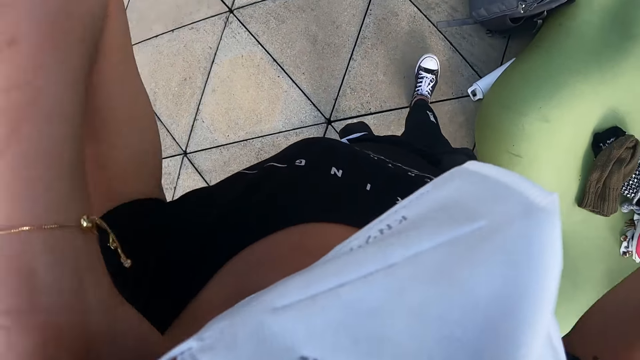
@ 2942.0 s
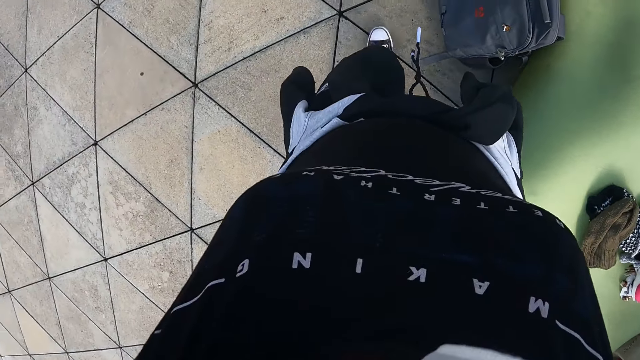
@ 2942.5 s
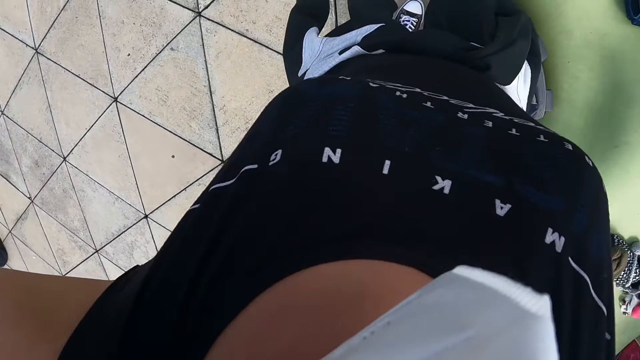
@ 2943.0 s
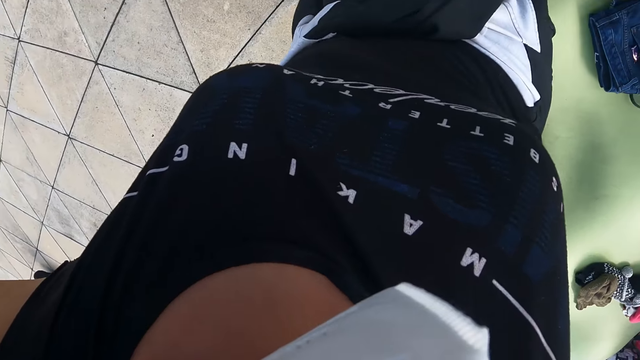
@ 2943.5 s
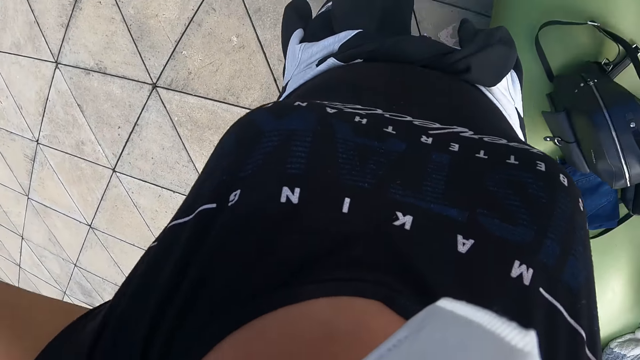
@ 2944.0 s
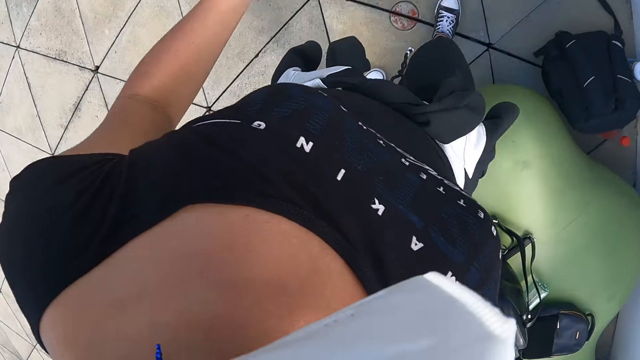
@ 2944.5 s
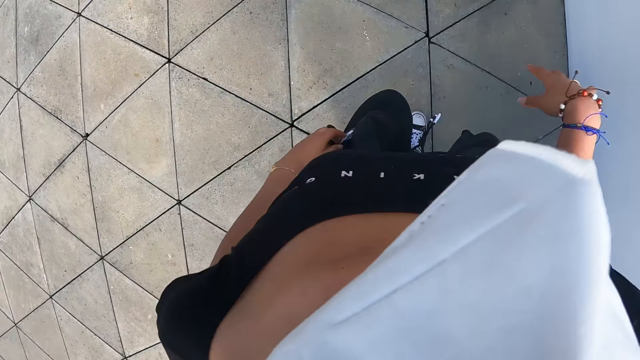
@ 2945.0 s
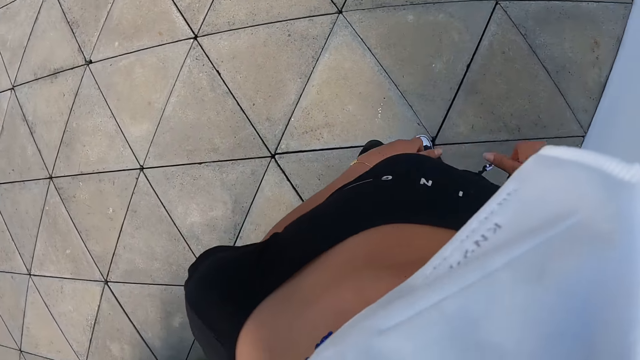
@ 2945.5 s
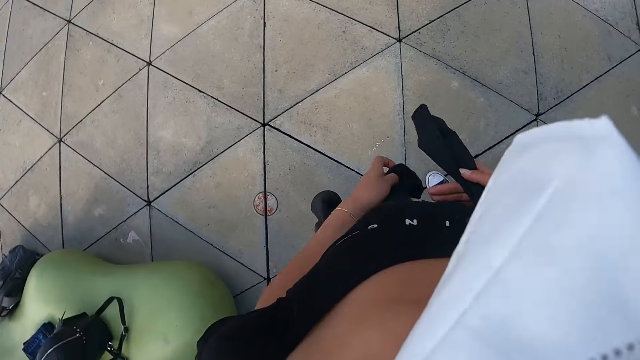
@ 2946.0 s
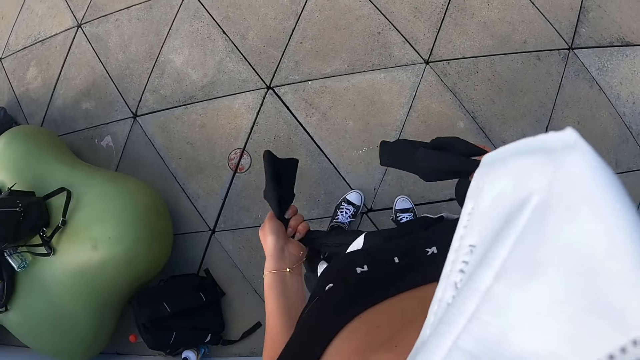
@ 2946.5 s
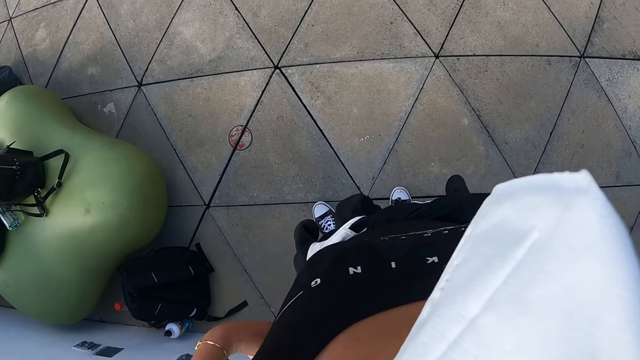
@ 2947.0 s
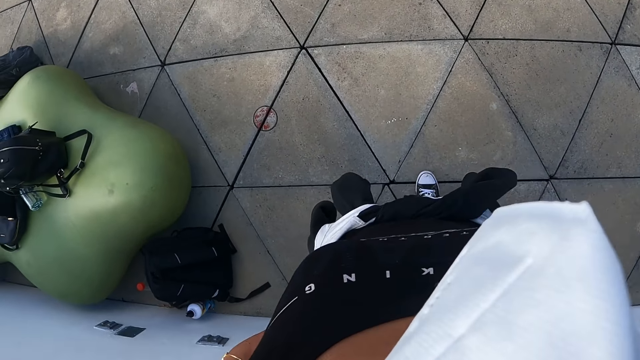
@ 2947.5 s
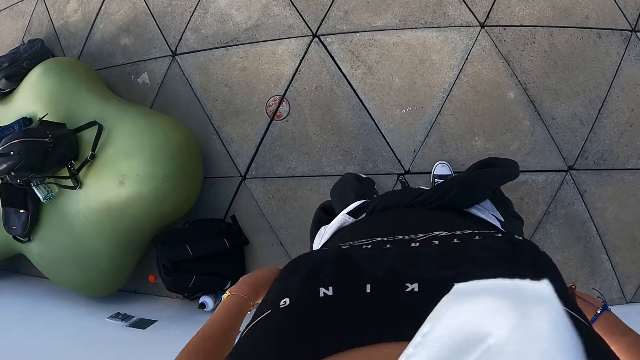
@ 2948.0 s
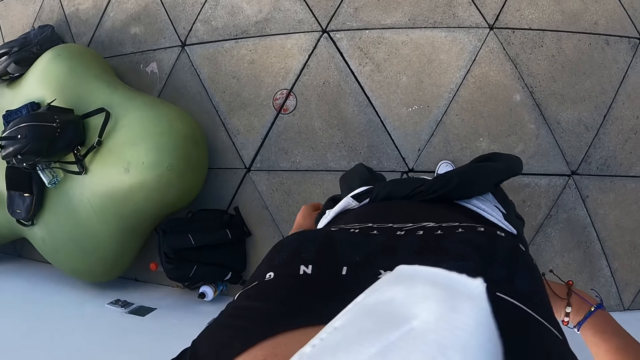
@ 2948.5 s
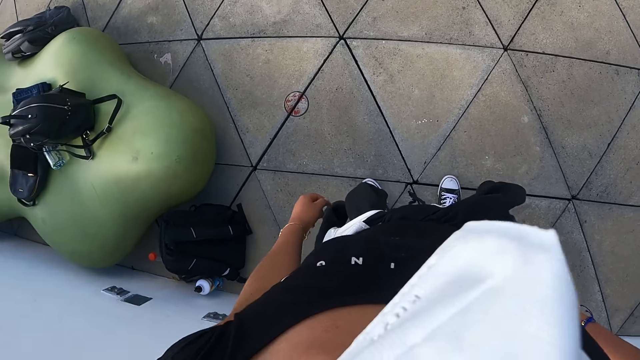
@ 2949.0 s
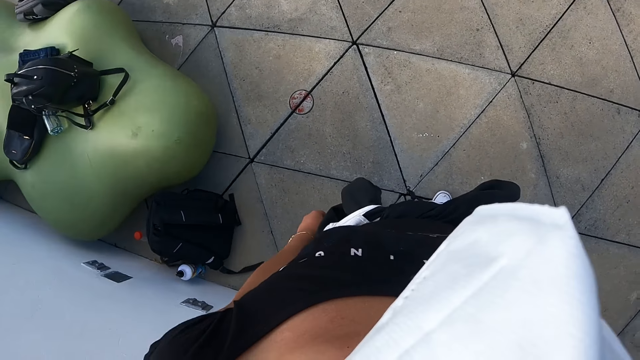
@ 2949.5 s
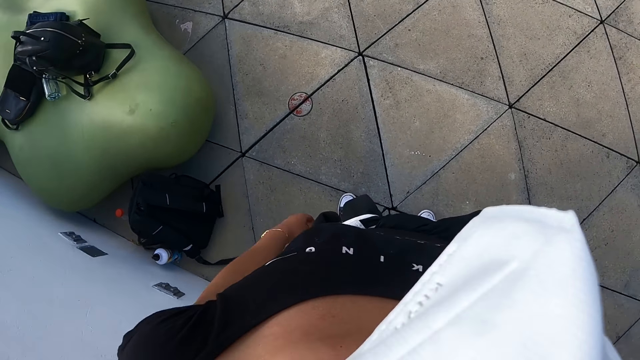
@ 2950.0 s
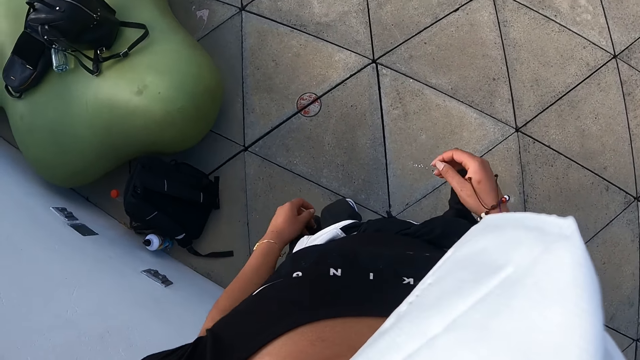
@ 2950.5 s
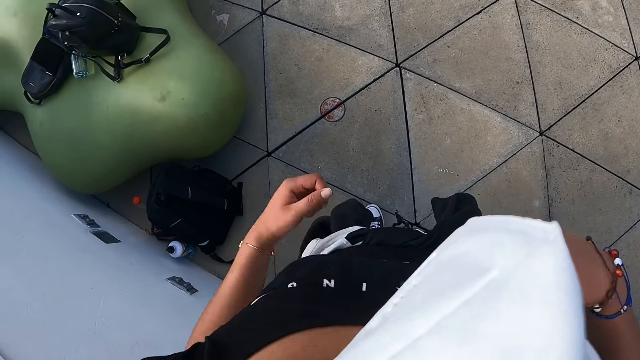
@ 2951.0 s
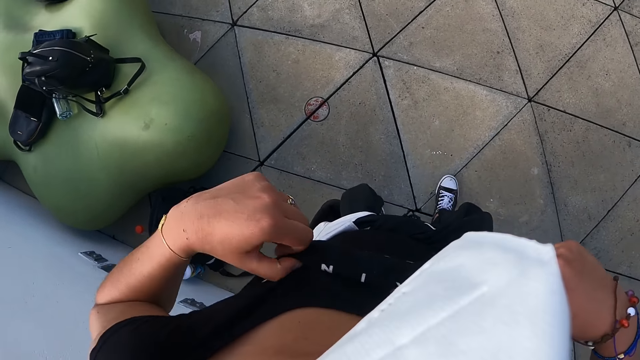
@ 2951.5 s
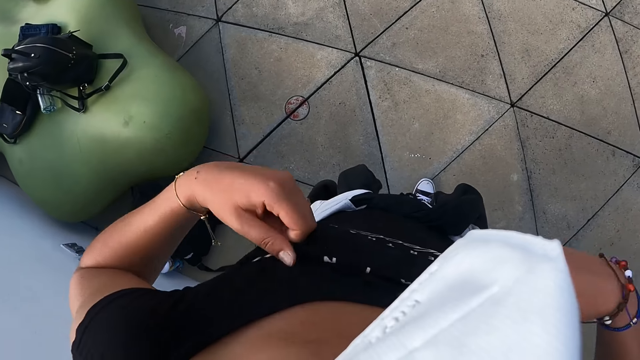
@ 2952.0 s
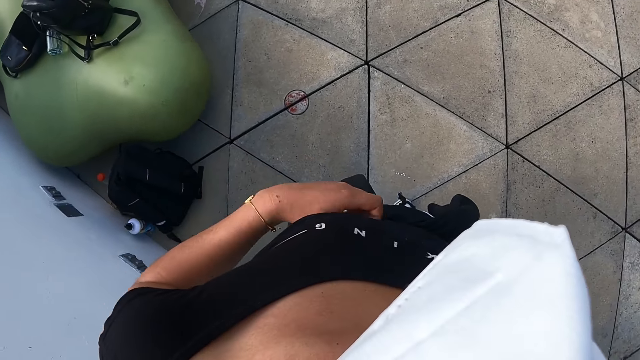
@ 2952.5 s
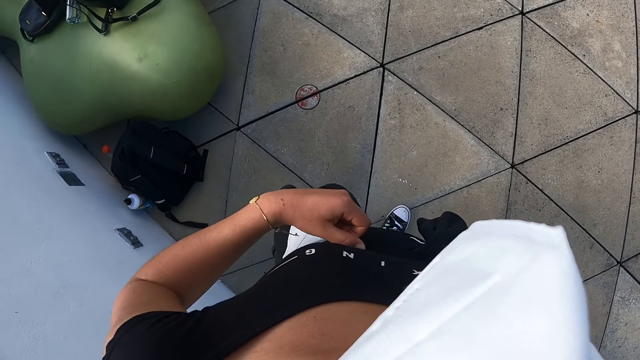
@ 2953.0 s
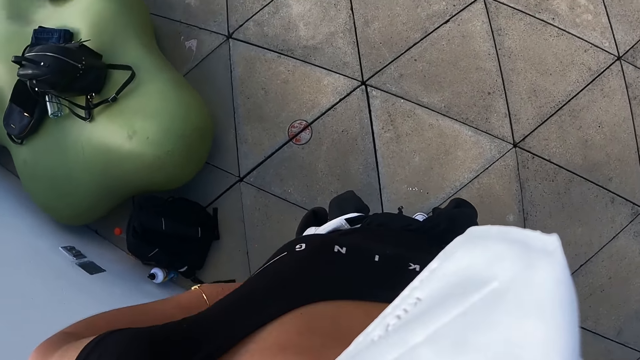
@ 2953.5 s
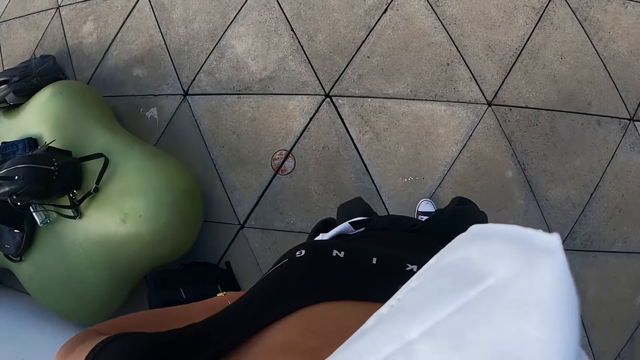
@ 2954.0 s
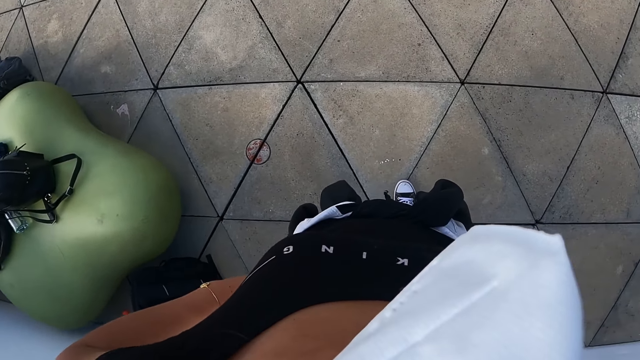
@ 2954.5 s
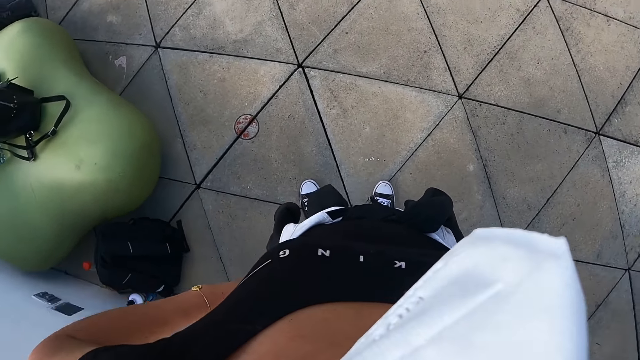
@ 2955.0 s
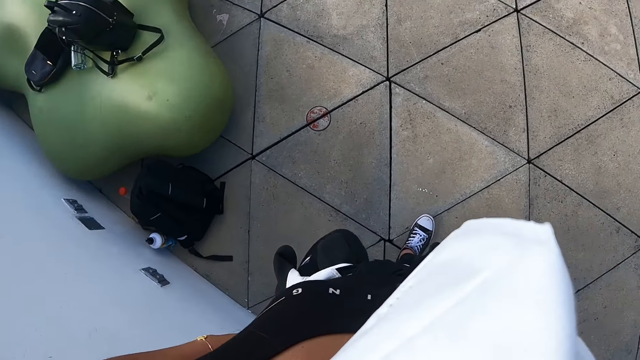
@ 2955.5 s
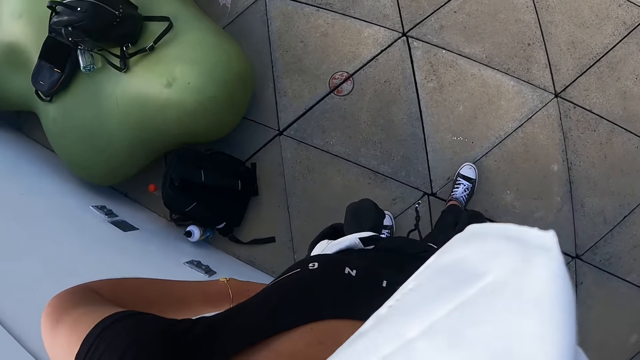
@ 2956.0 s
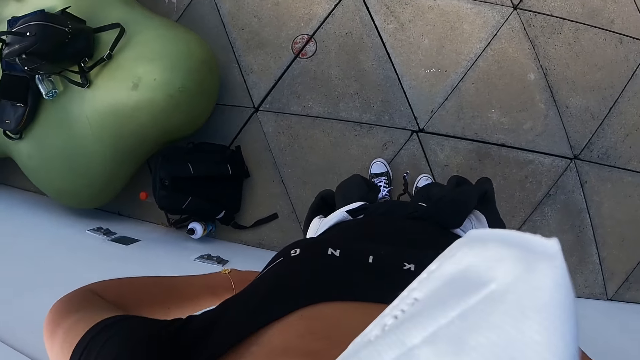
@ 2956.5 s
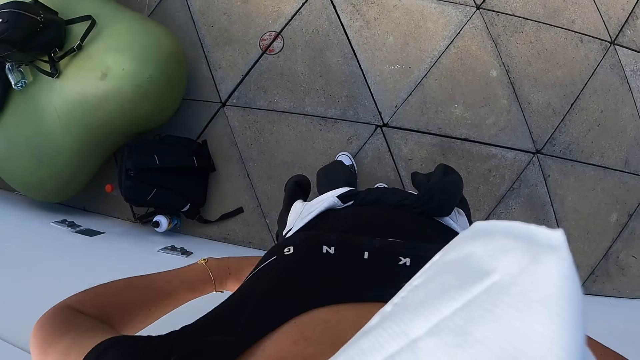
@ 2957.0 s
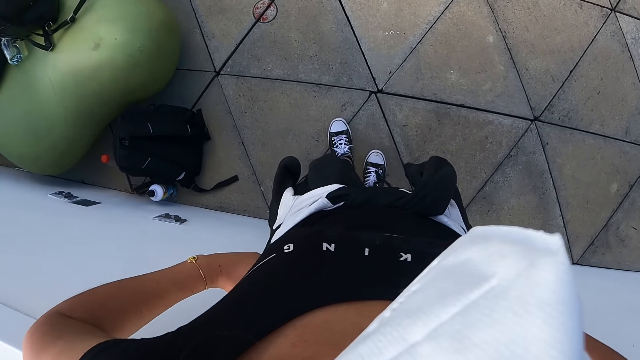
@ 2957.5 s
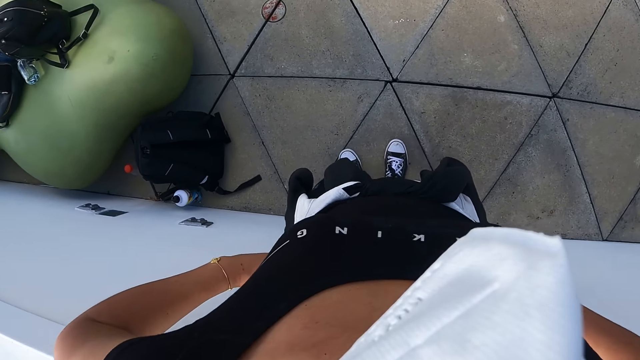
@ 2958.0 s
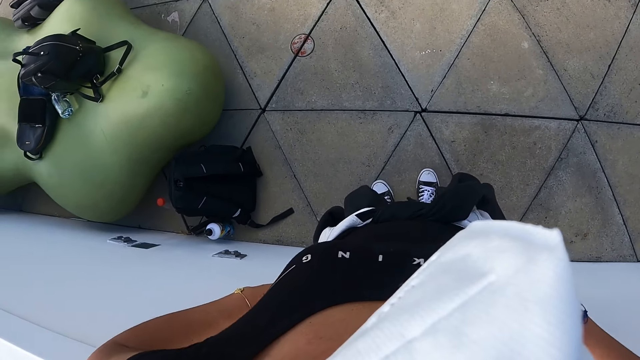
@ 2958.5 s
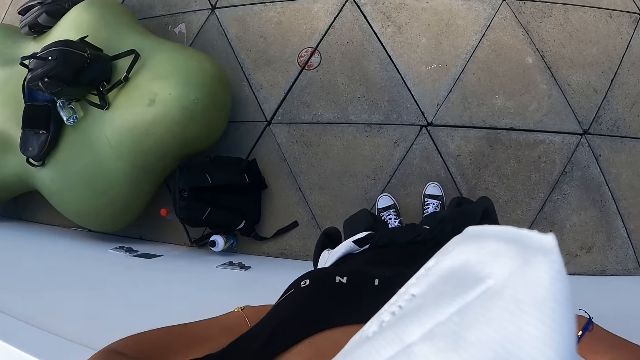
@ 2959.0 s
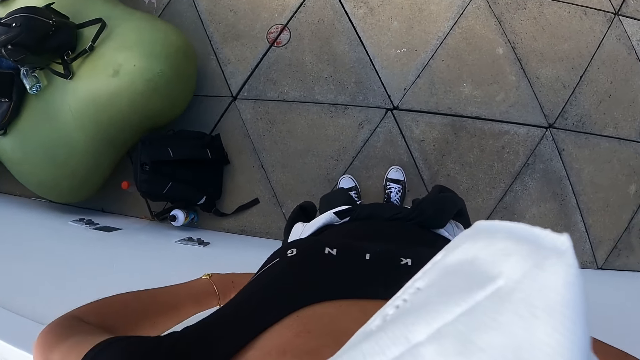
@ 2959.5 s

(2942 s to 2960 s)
The camera wearer packs her hair with both hands. She tightens the sweater around her waist. She stands. She adjusts her shirt with both hands. She lifts the t-shirt. She stands.

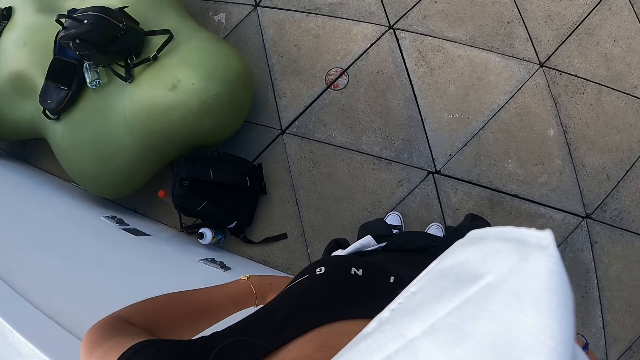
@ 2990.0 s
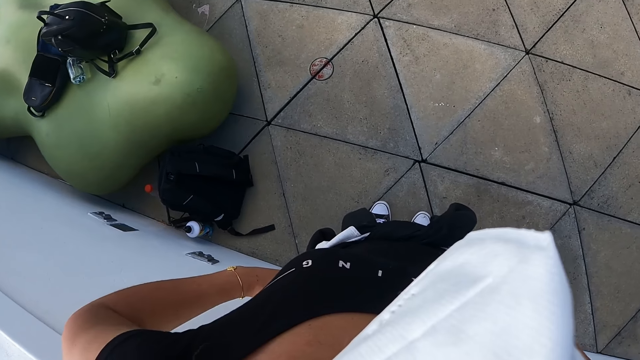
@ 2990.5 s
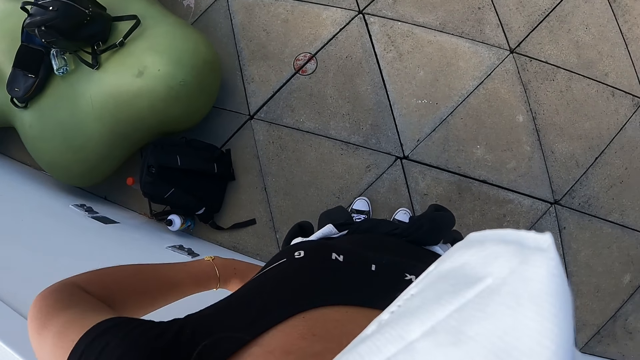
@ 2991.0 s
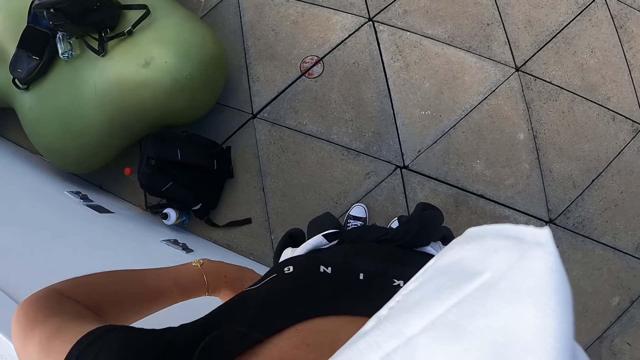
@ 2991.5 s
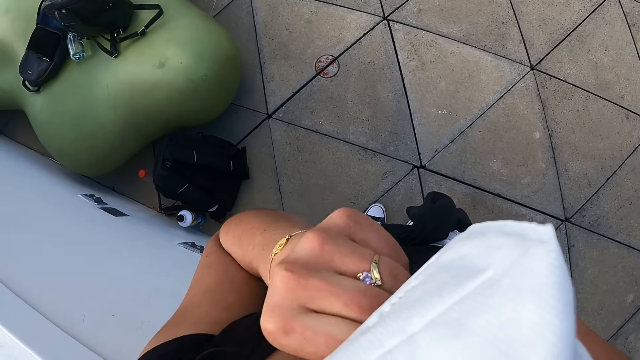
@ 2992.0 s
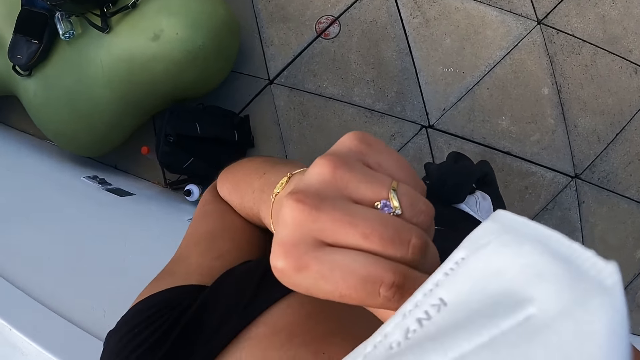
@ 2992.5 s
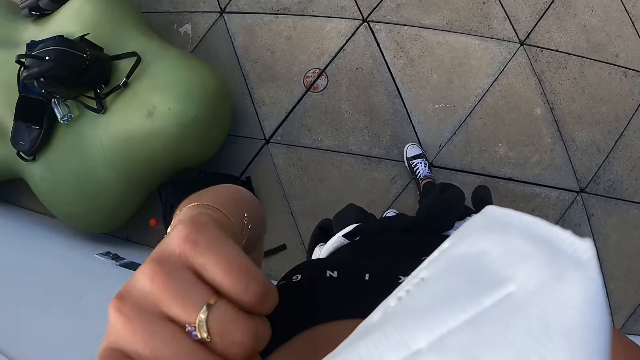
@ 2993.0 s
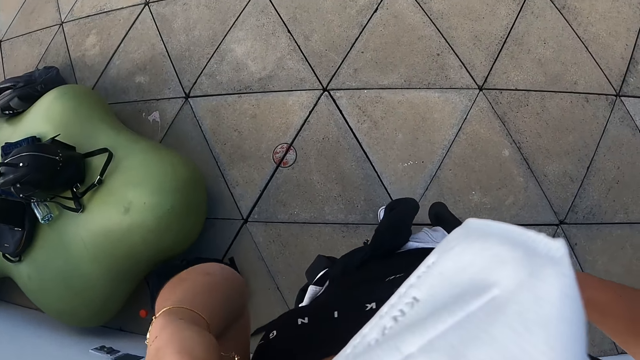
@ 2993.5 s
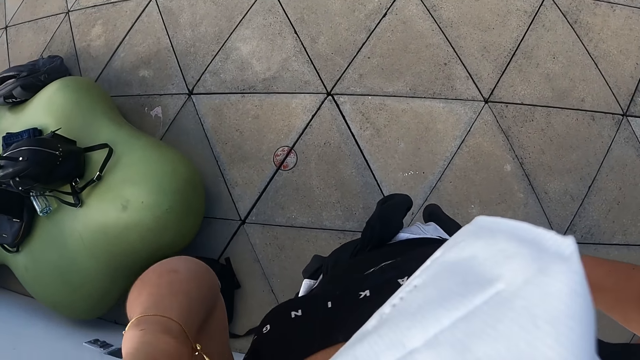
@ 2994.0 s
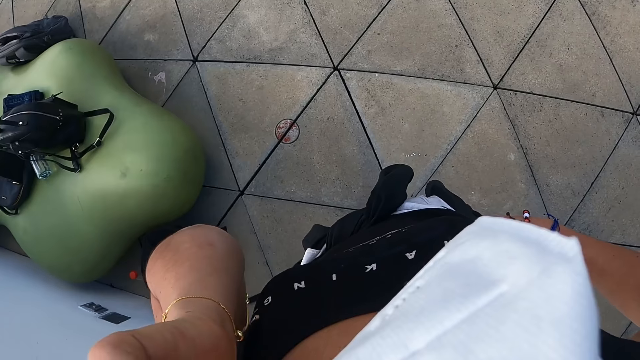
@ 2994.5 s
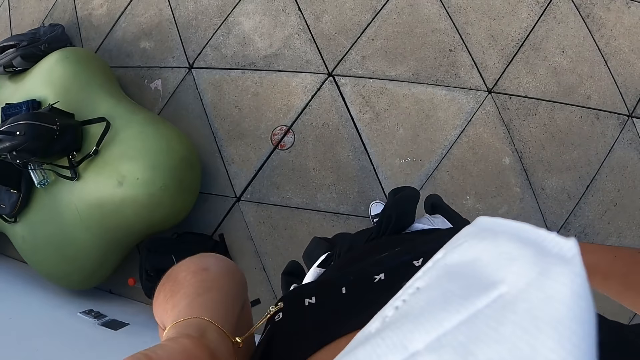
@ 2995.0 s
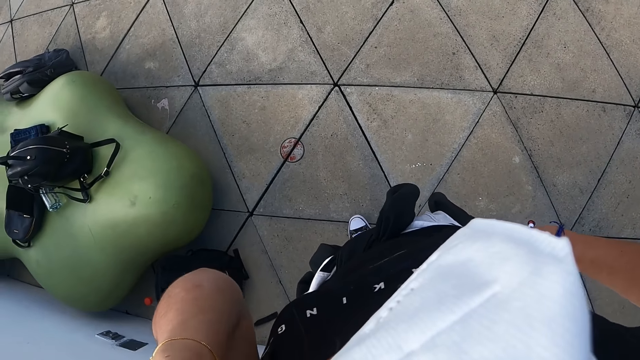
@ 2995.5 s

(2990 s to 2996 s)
The camera wearer touches a nose mask on her nose with her left hand. She moves forward.
